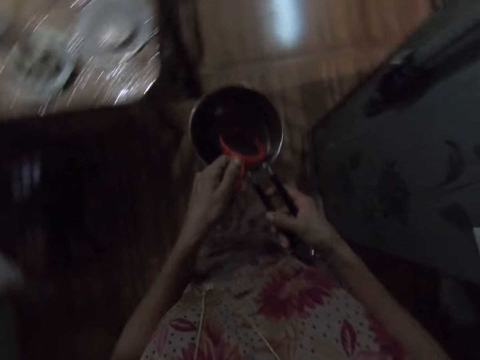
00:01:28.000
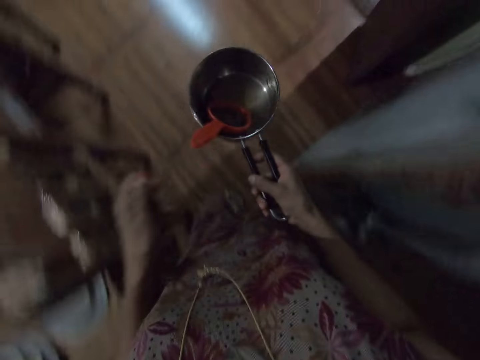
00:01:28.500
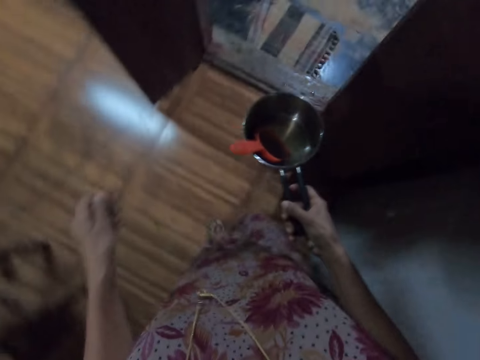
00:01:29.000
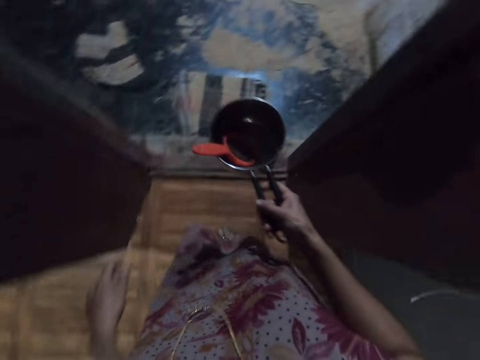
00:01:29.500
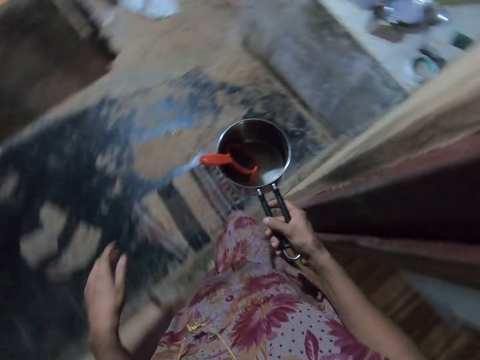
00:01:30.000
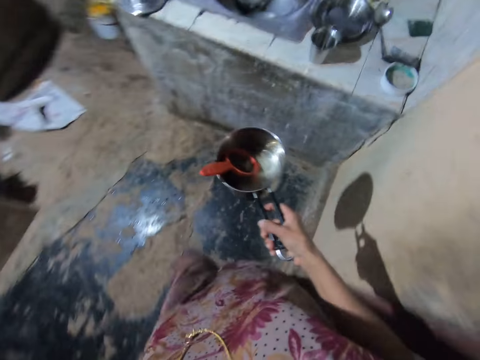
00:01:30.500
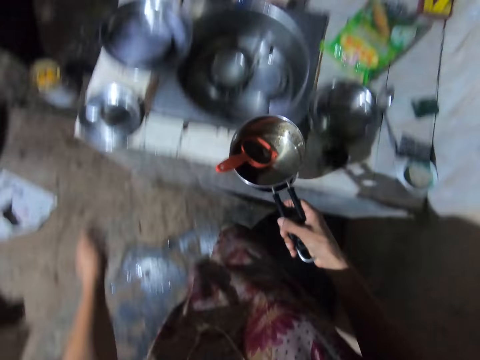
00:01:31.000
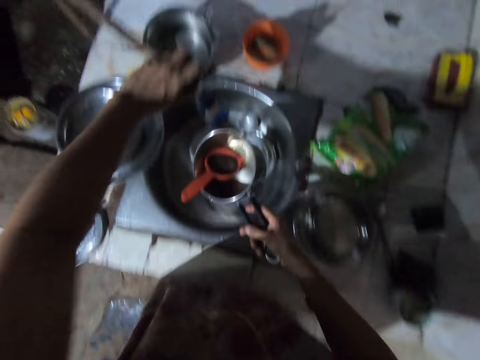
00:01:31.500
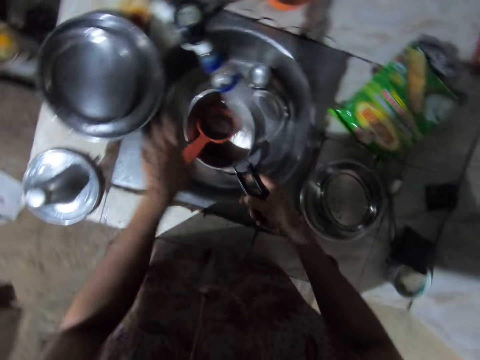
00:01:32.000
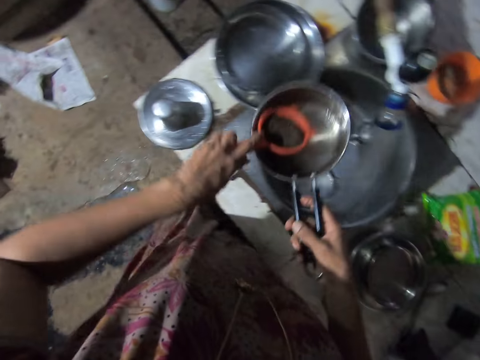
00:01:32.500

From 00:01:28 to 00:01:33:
The camera wearer walks. She opens the tap with her left hand. She places the pot underneath the tap with her right hand. She puts water in the pot.

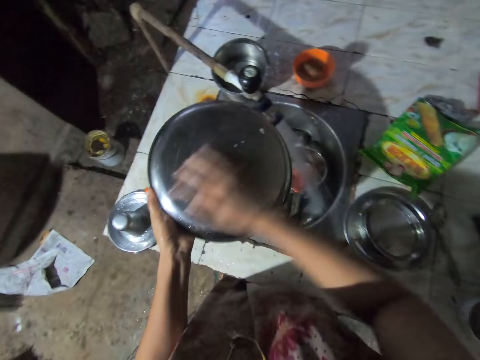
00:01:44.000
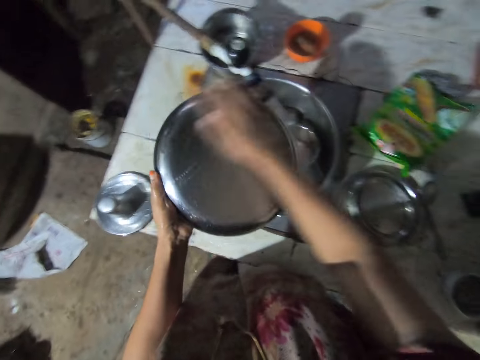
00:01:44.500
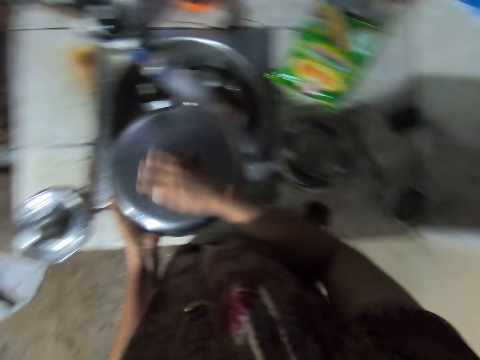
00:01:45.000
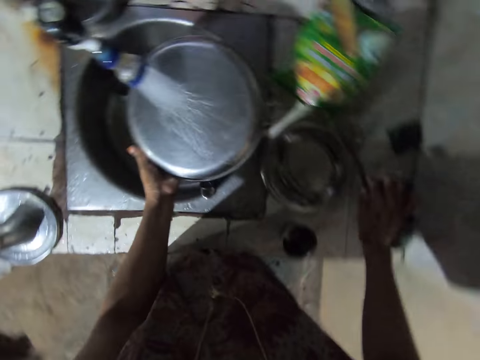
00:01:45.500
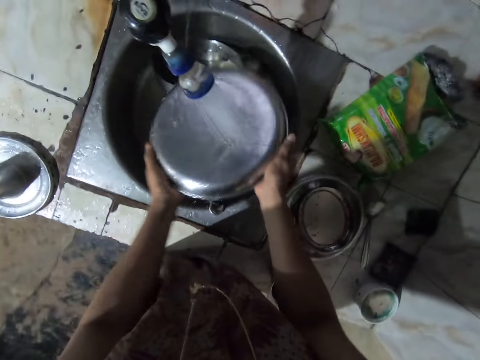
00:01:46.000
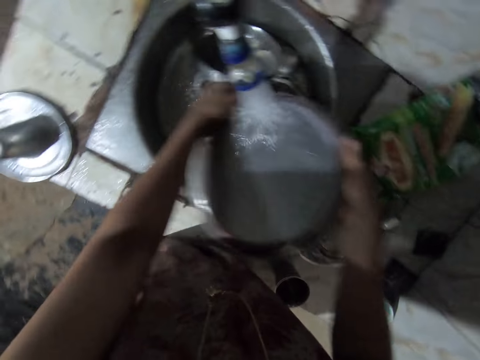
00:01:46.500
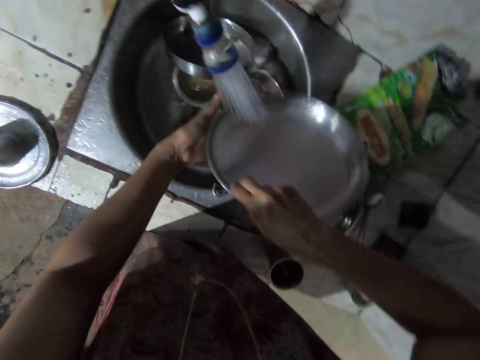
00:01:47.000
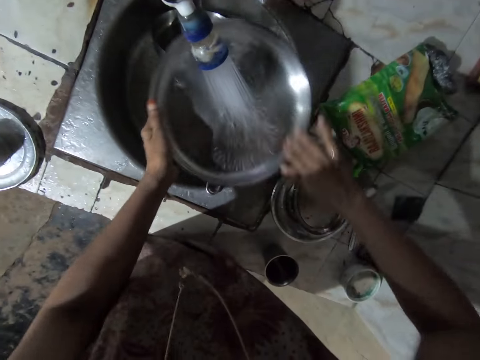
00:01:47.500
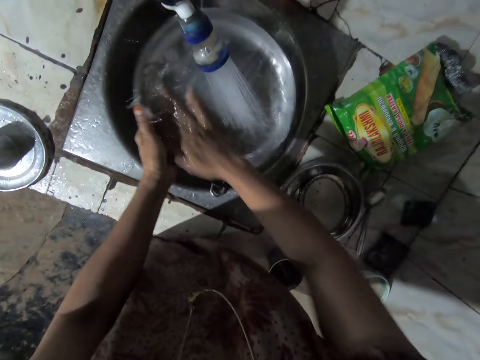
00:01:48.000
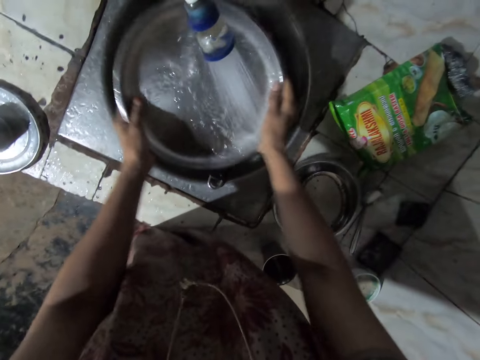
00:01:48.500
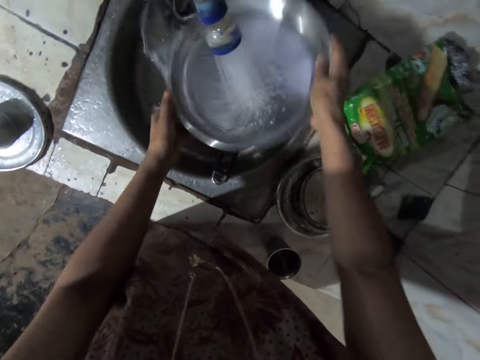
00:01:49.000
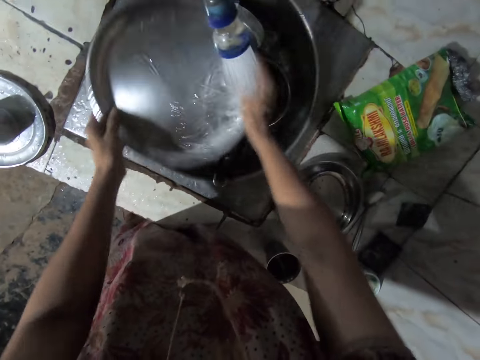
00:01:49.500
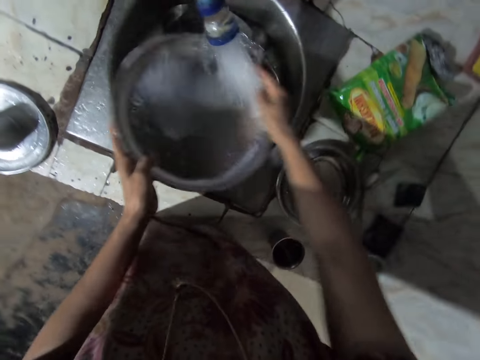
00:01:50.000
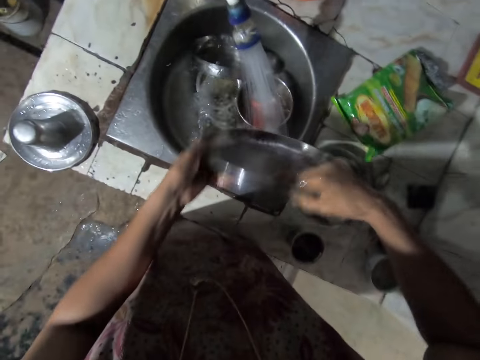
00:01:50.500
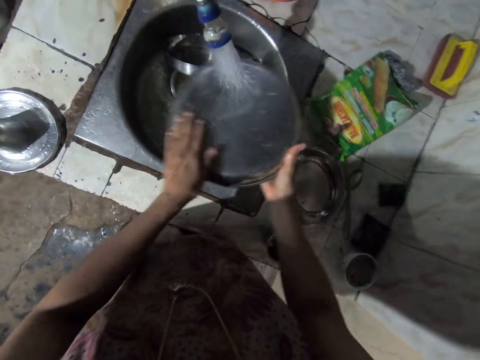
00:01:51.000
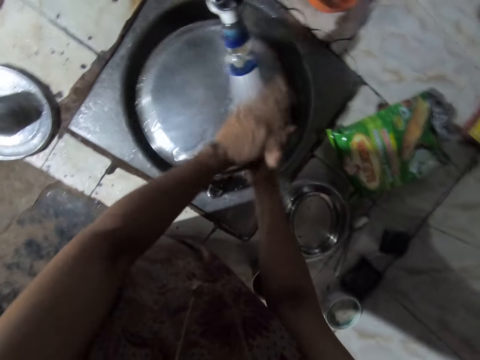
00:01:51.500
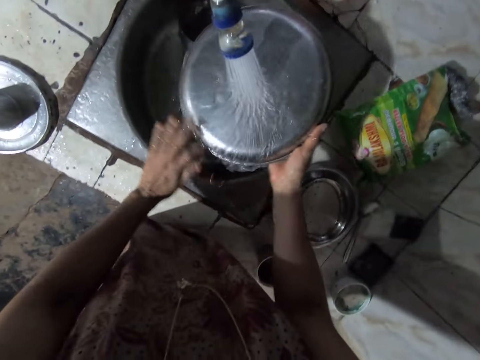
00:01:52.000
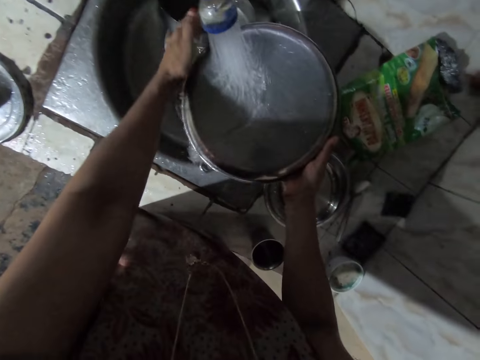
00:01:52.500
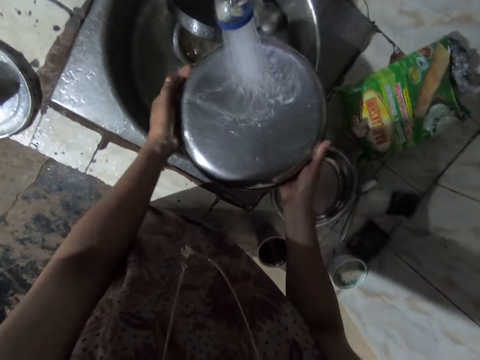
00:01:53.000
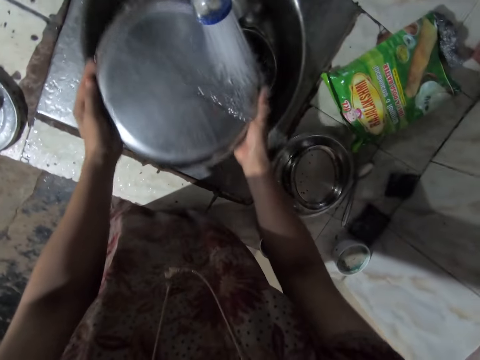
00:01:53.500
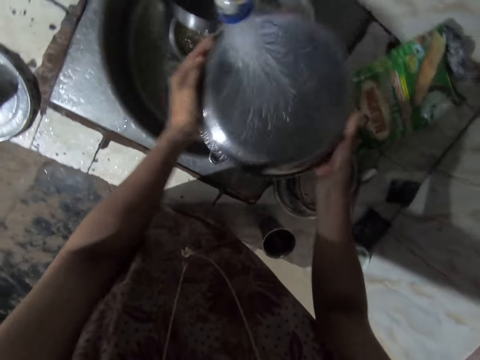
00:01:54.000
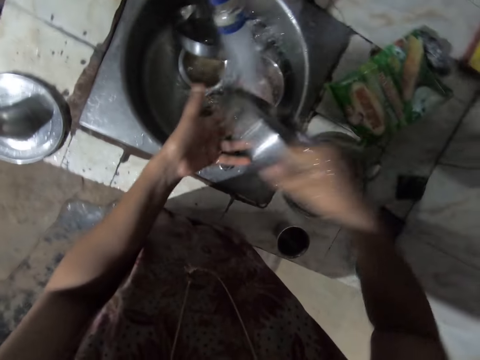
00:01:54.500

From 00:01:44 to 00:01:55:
The camera wearer rinses the big tray underneath the tap with her left hand. She drops the sponge on the slab with her right hand. She rinses the big tray underneath the tap with both hands.

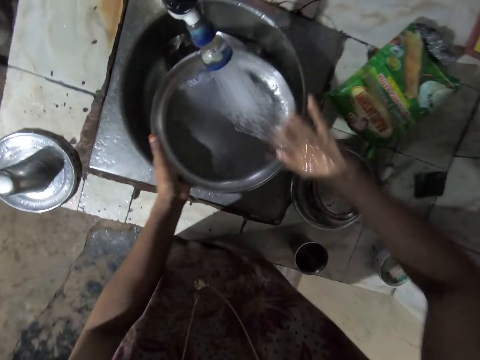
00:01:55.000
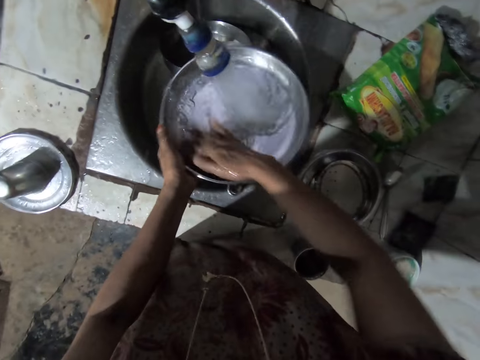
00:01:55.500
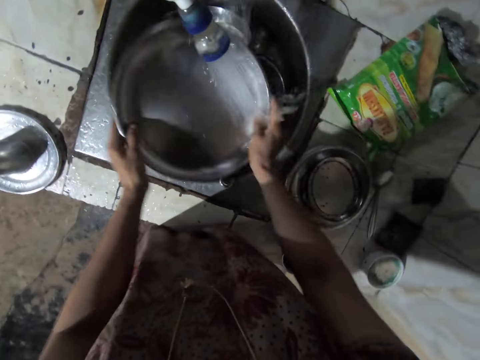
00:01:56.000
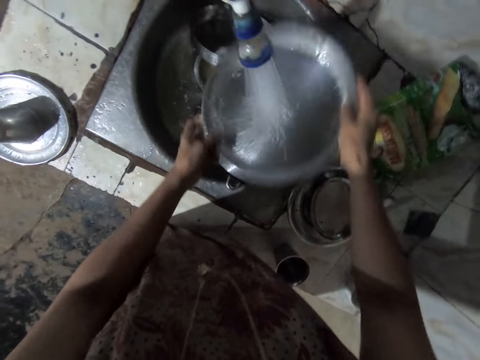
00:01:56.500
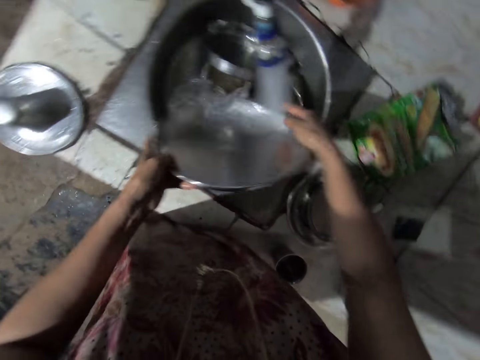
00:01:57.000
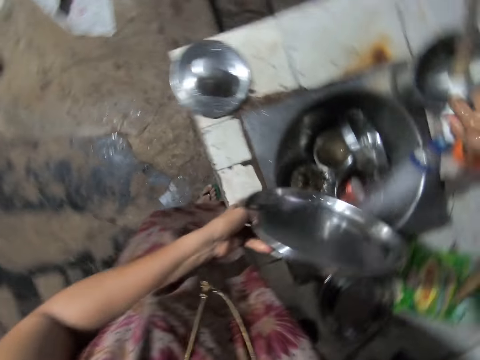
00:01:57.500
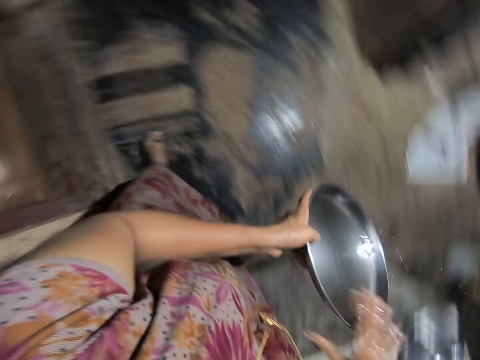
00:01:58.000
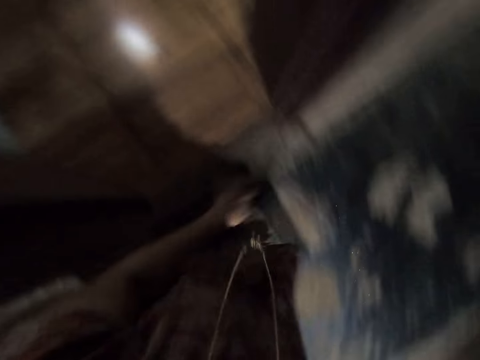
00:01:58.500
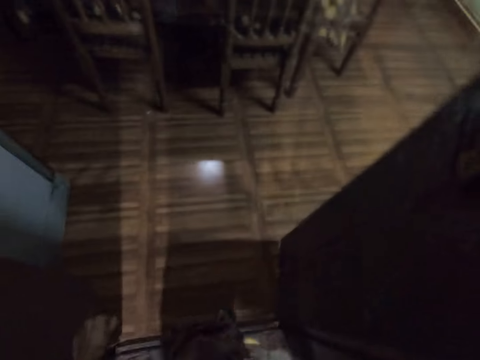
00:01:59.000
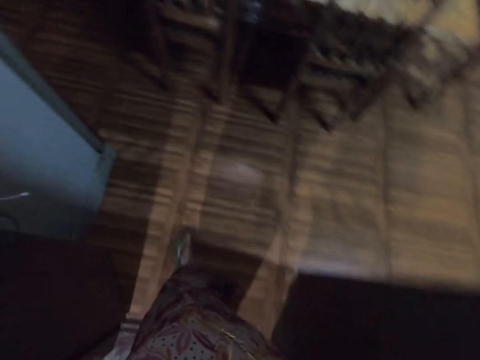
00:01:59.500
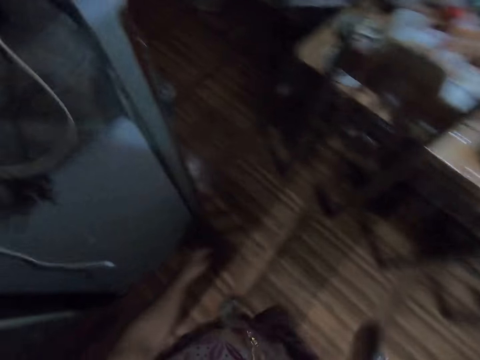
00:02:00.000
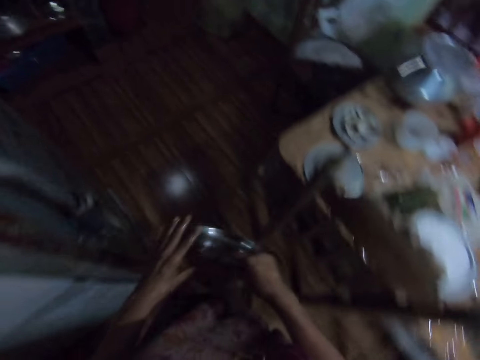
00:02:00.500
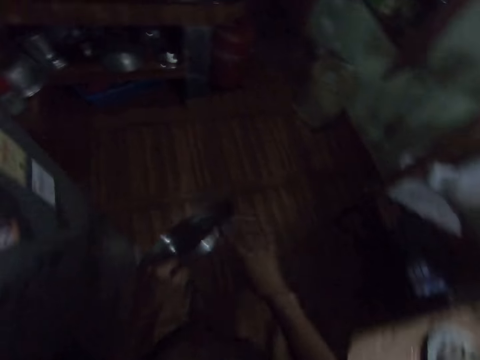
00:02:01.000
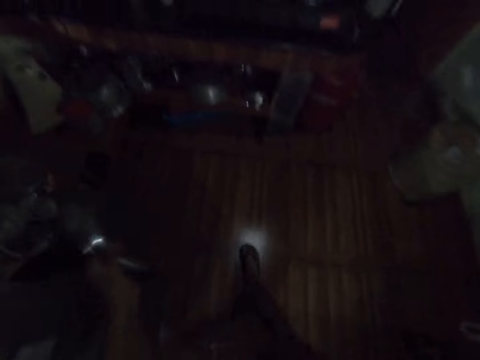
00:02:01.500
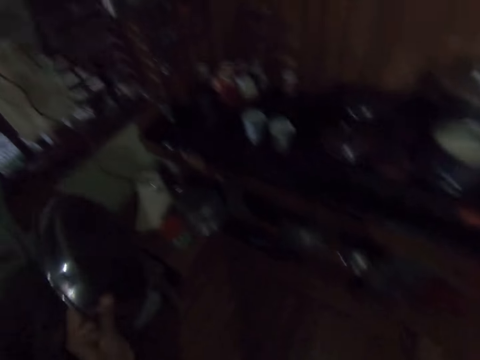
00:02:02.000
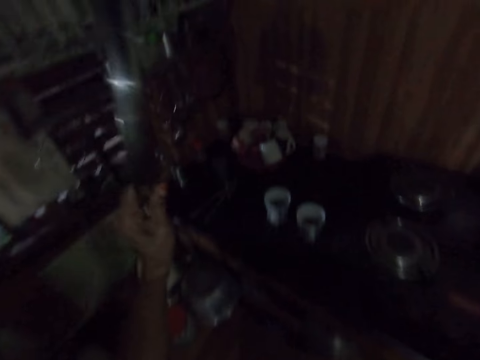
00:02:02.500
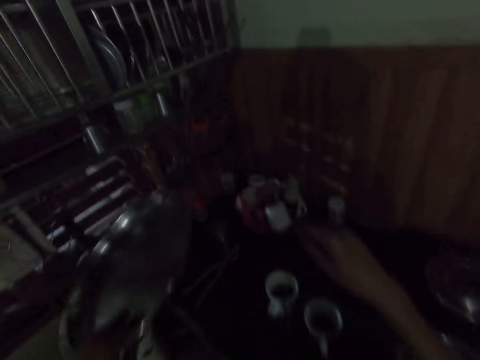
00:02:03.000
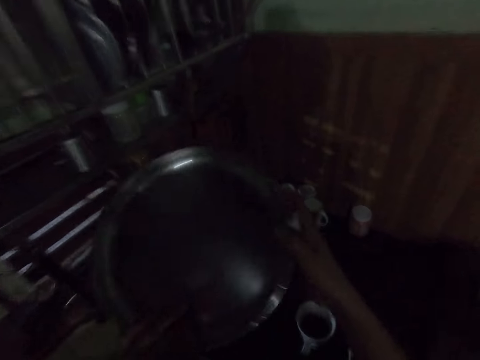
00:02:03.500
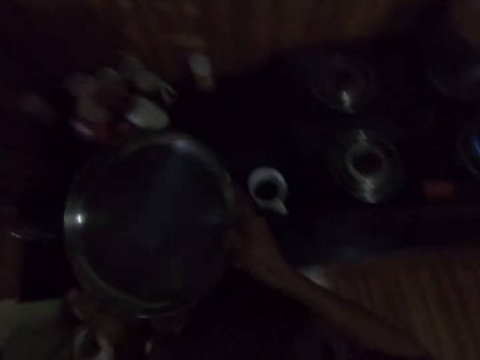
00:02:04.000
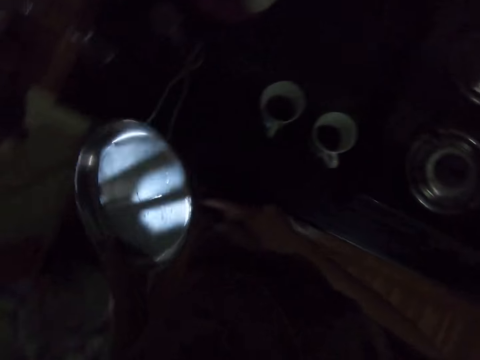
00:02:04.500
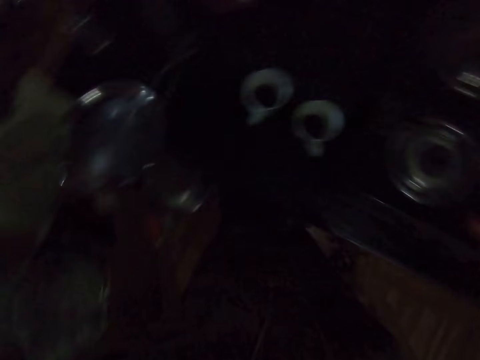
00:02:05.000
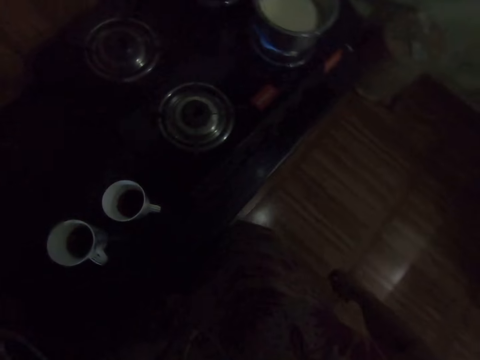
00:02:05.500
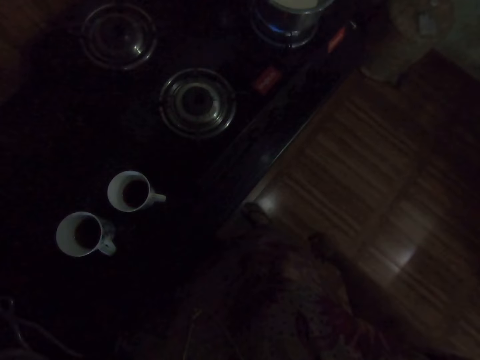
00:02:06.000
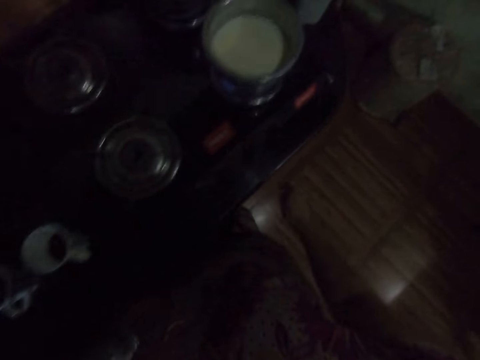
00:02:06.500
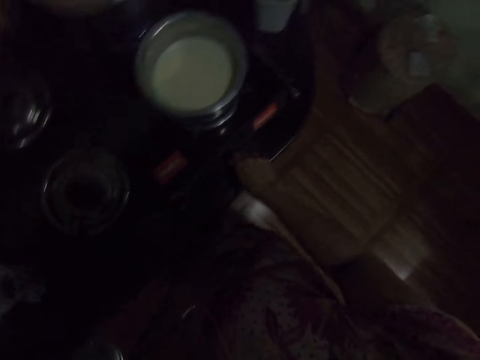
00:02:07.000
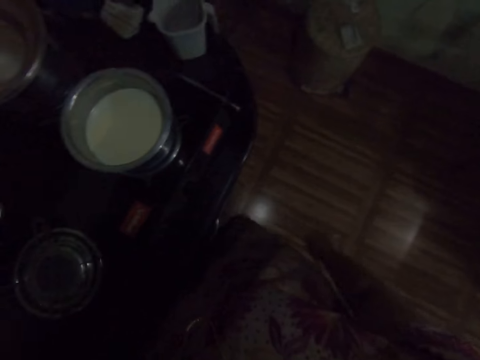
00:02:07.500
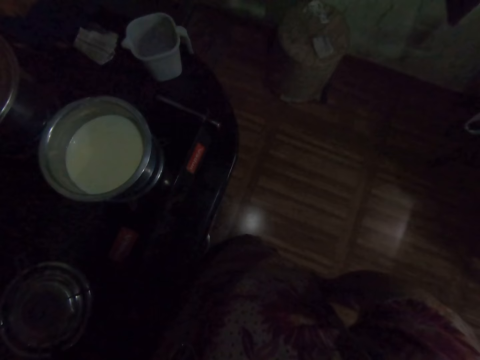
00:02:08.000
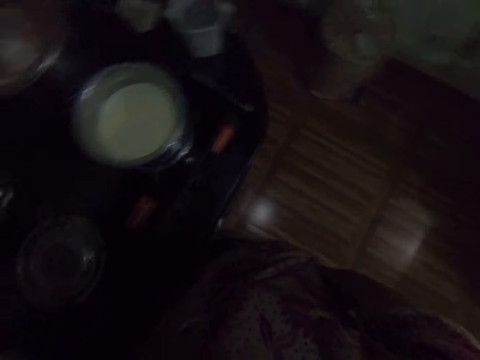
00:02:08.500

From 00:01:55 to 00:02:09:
The camera wearer closes the tap with her right hand. She passes the big tray to her right hand. She walks. She passes the big tray to her left hand. She drops the big tray on the slab with her left hand. She operates the cooker with her right hand.
